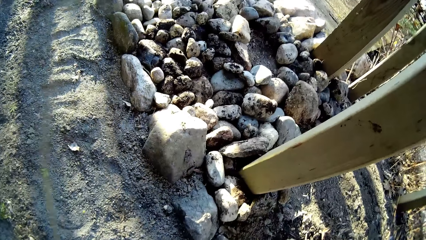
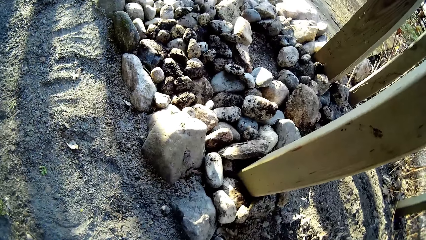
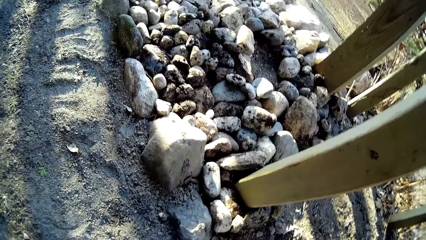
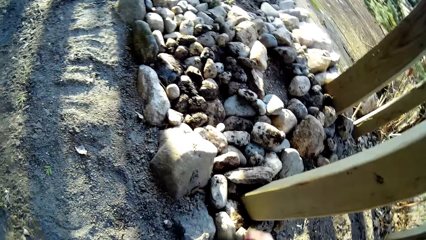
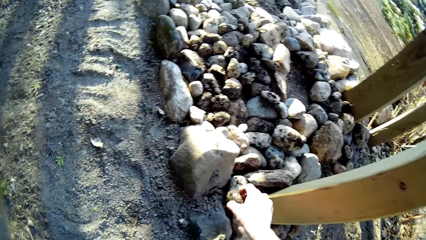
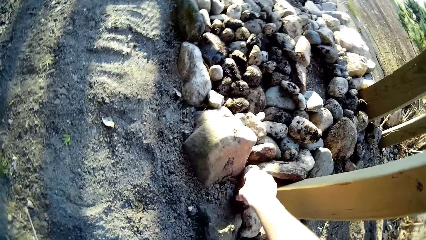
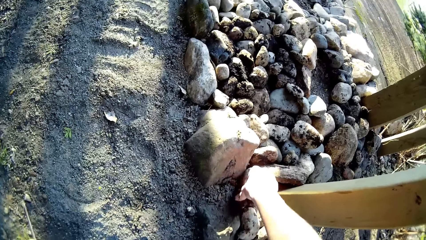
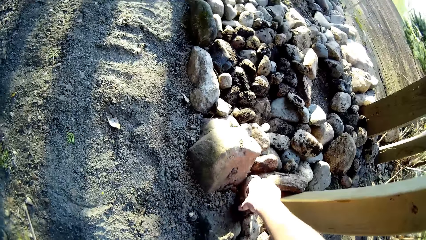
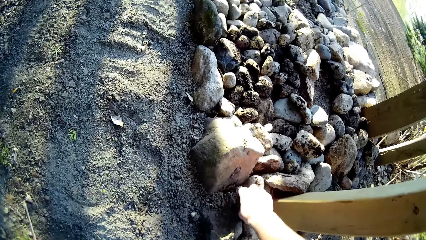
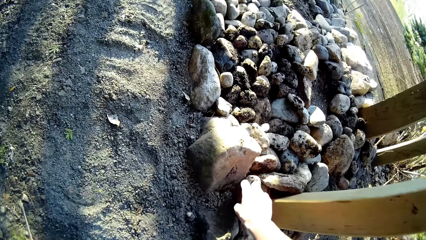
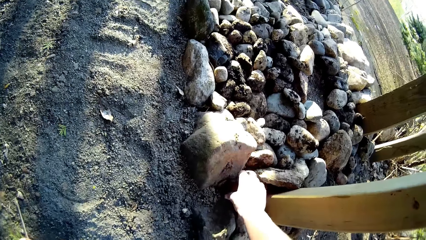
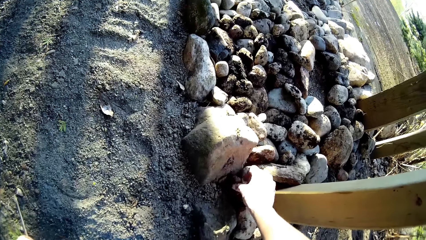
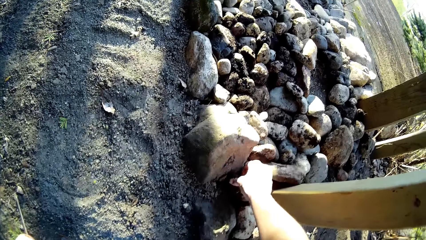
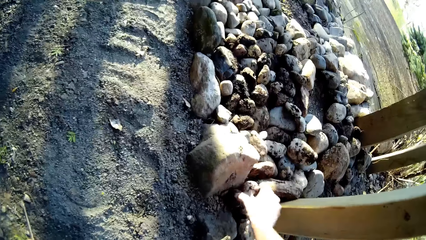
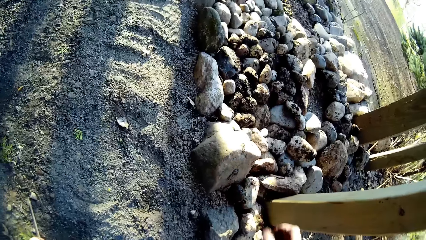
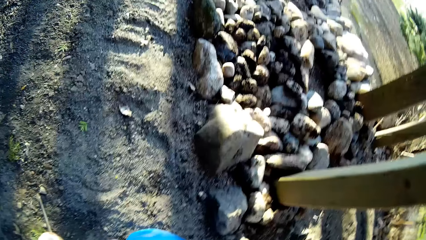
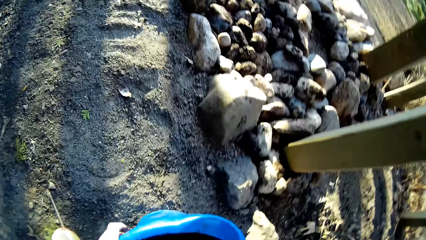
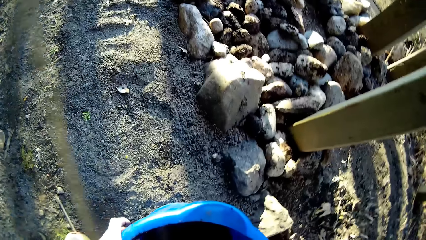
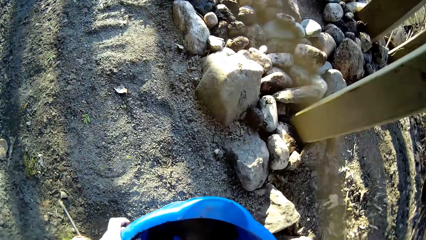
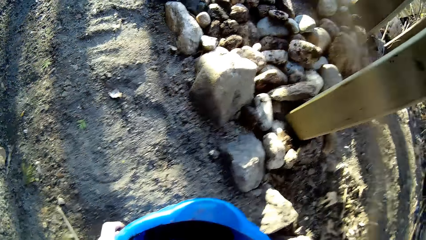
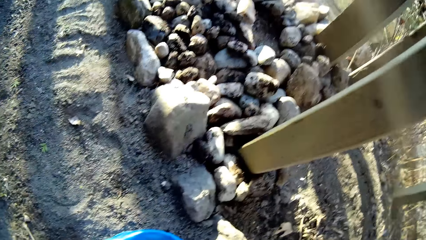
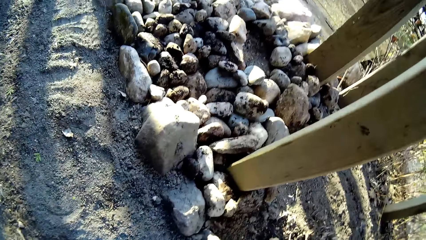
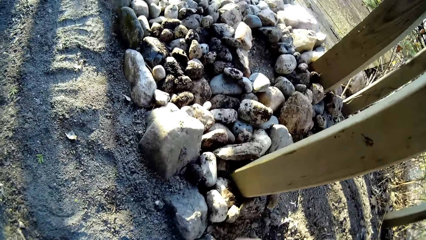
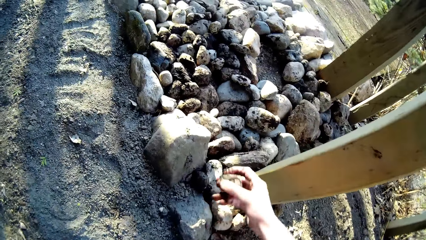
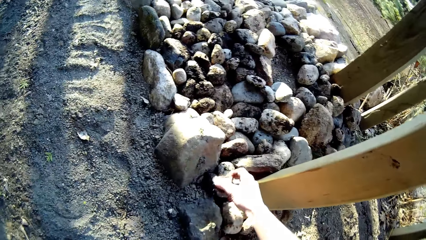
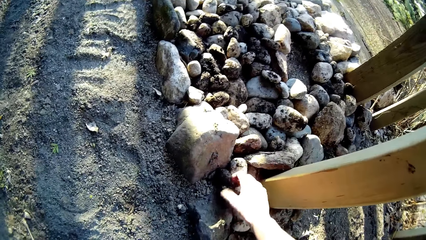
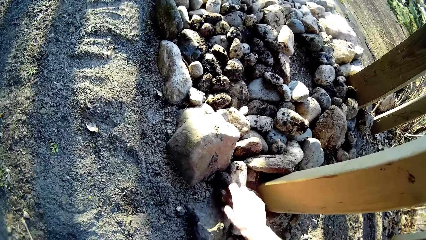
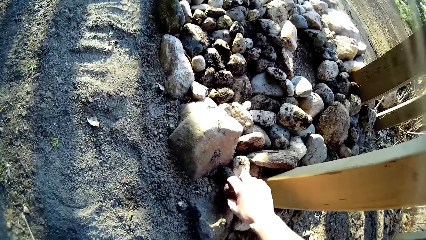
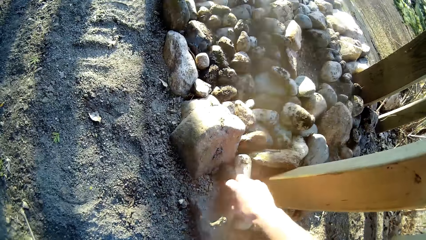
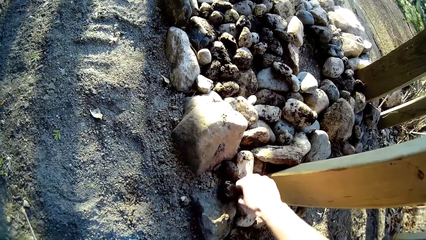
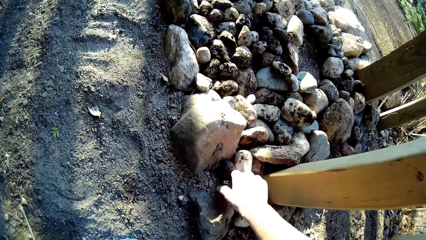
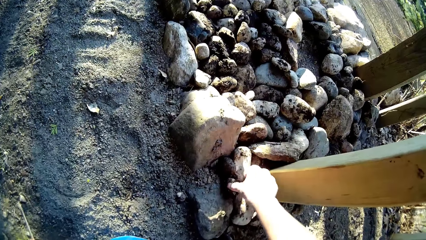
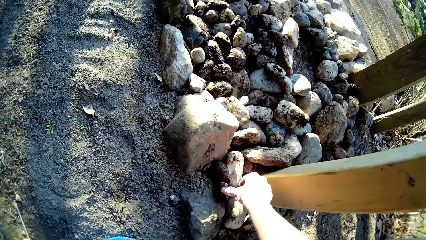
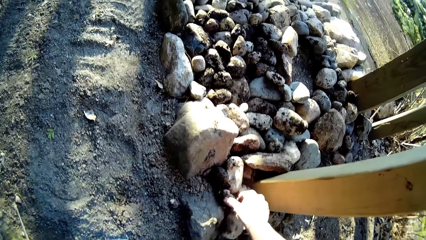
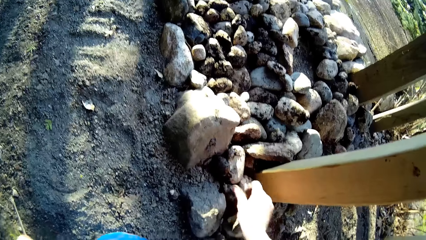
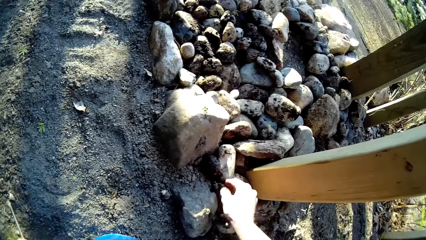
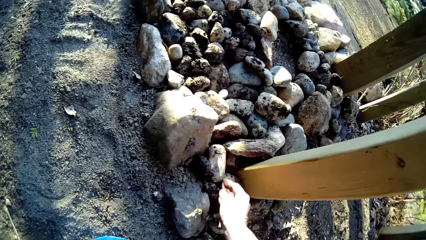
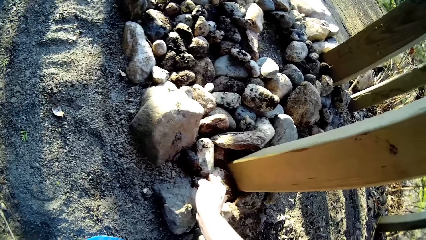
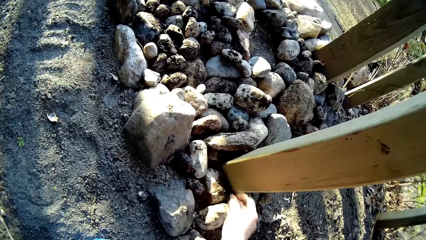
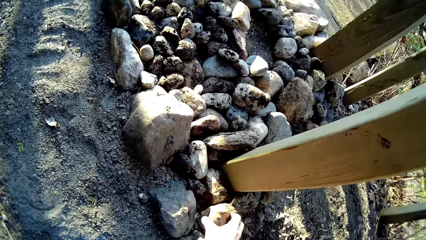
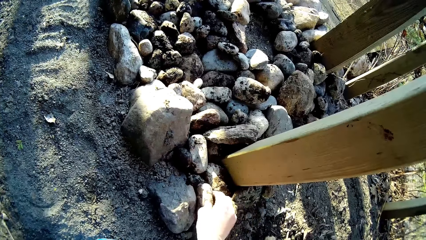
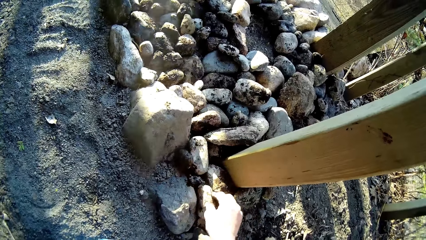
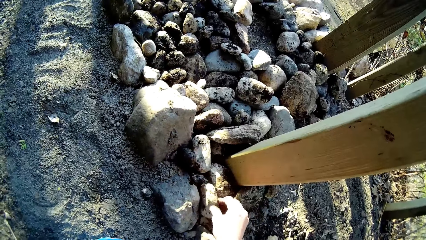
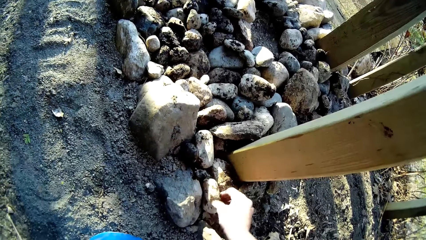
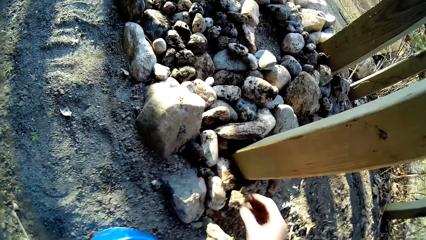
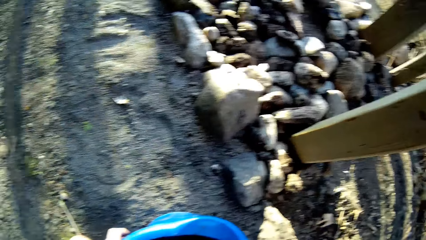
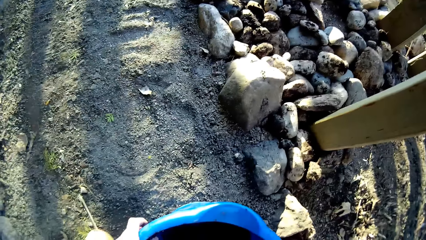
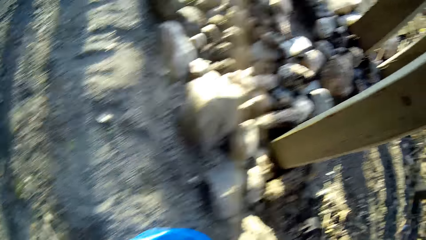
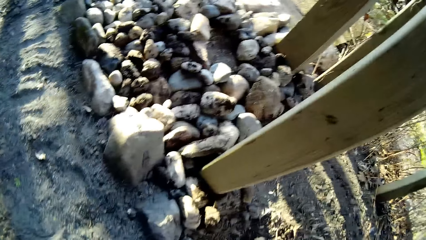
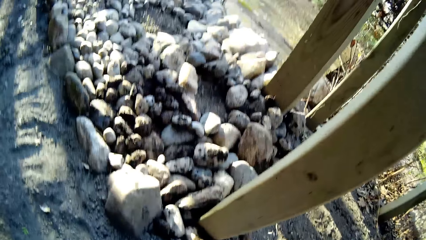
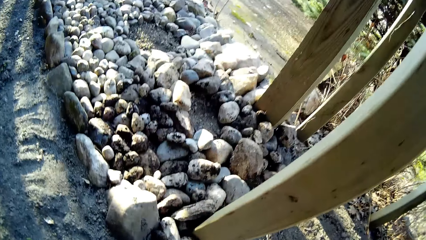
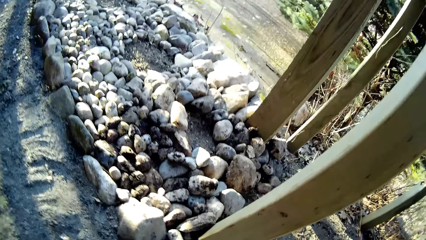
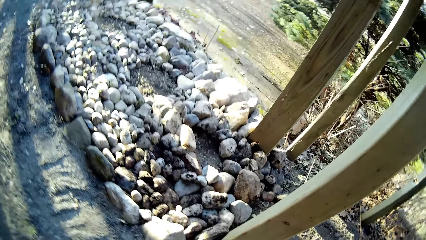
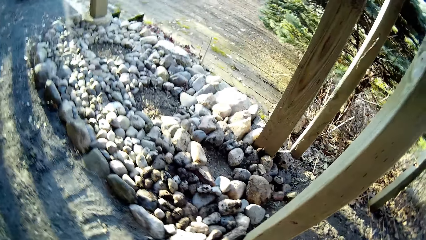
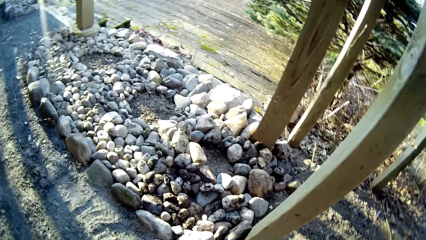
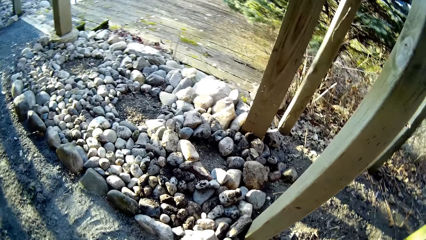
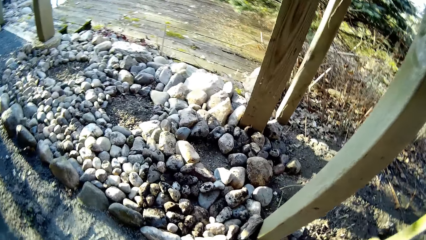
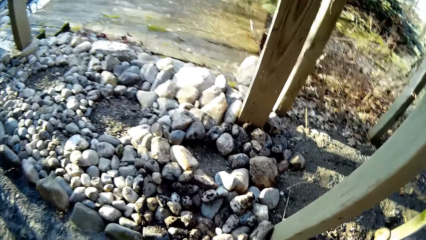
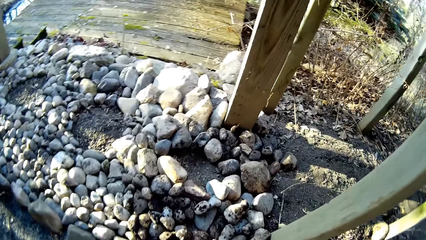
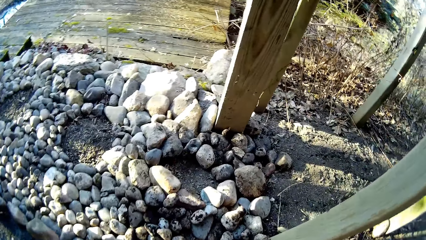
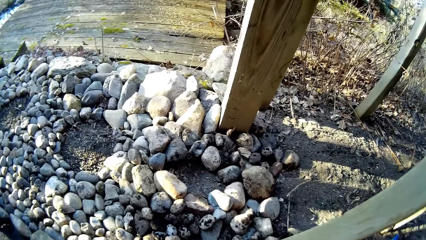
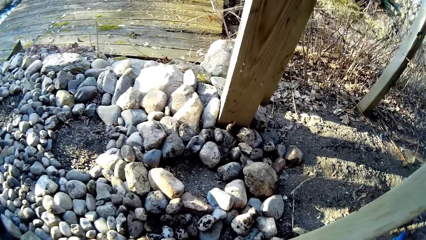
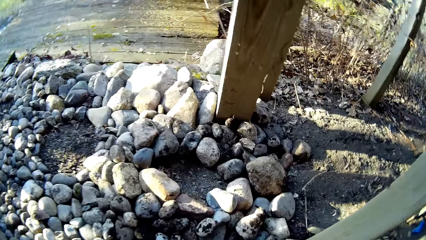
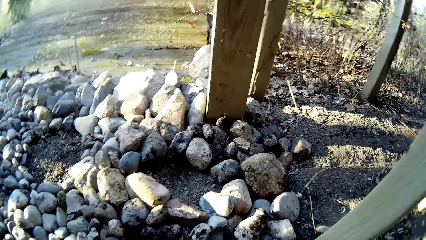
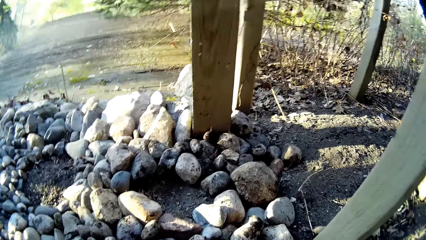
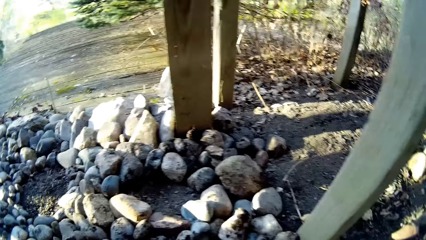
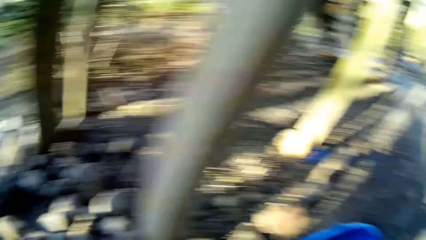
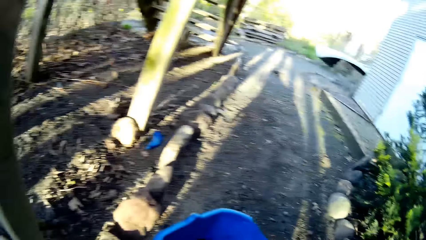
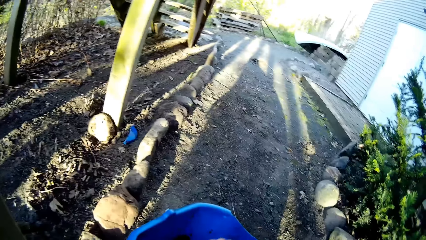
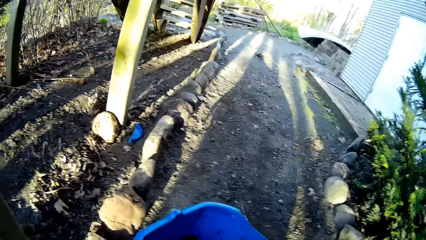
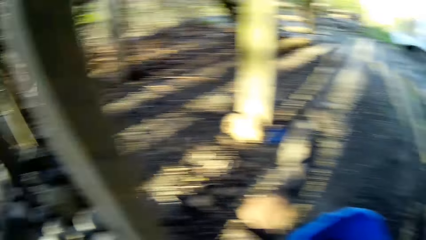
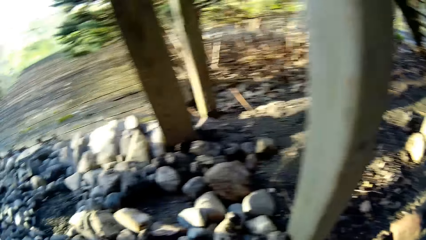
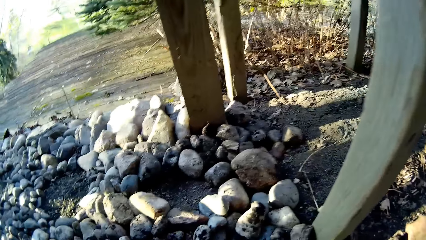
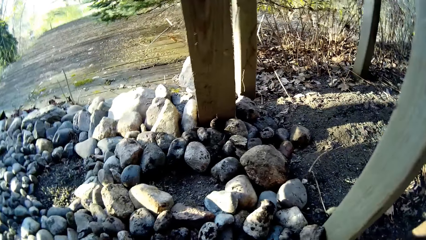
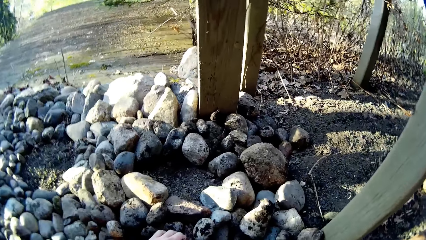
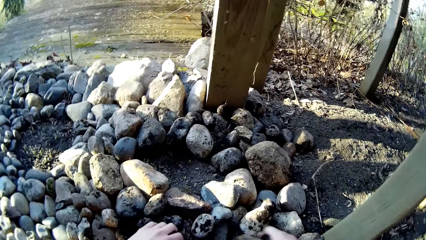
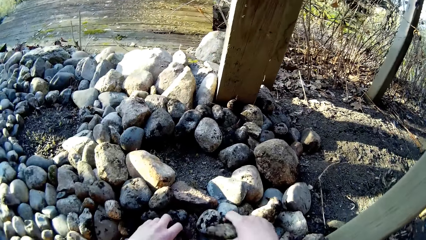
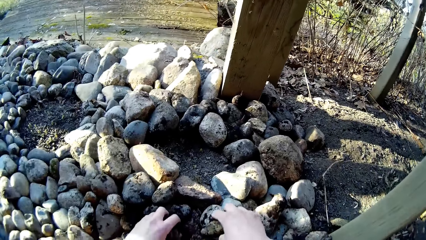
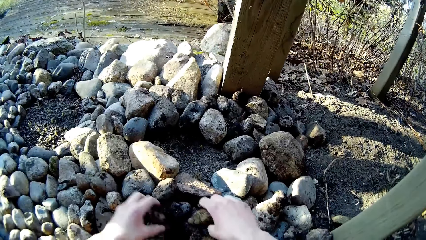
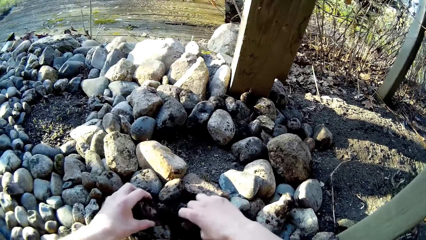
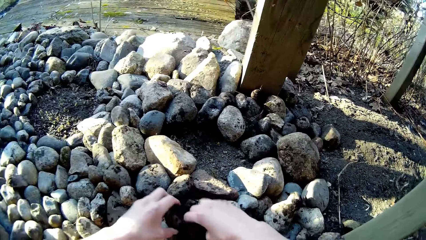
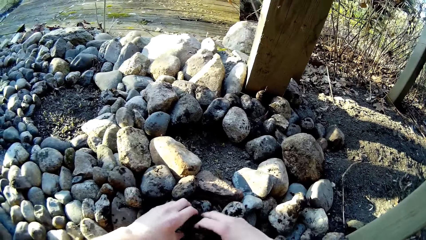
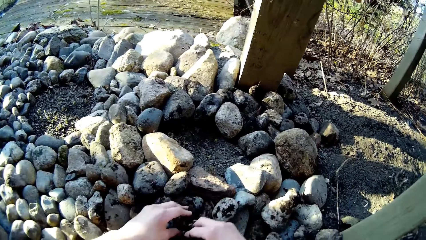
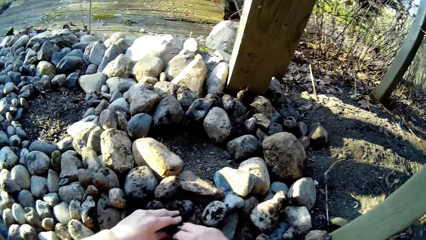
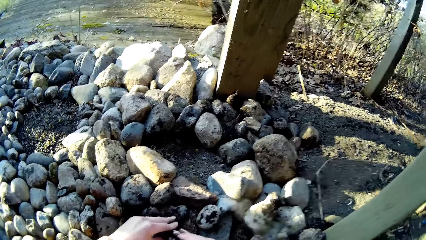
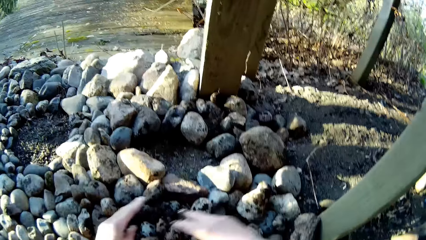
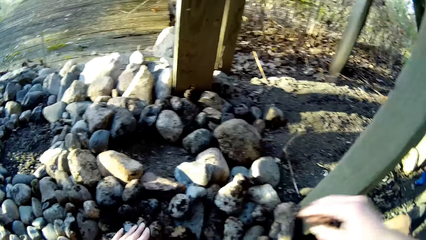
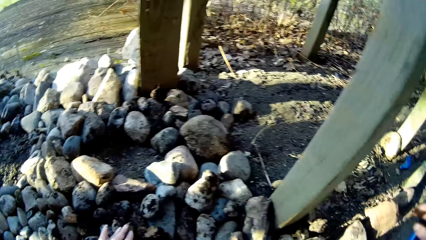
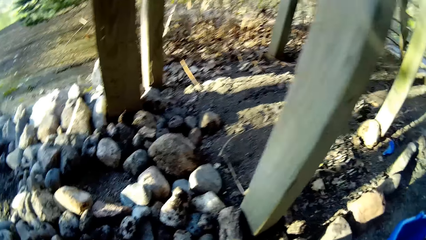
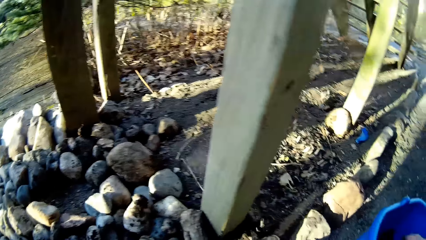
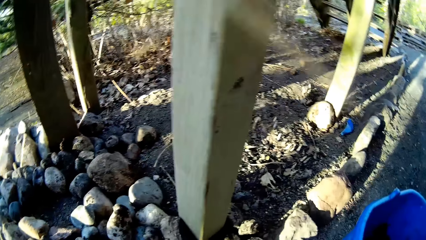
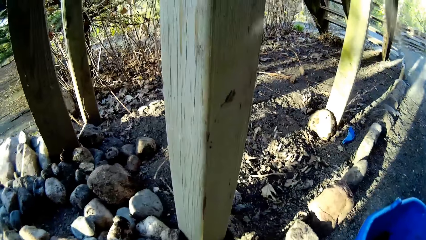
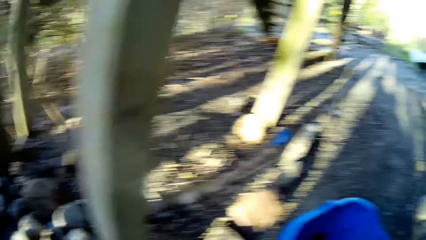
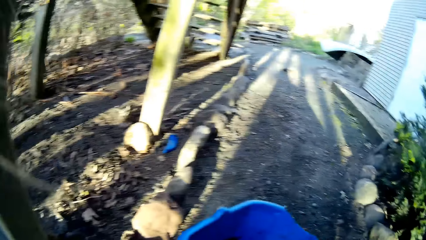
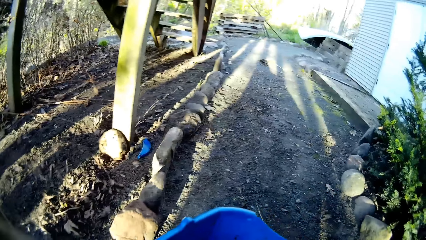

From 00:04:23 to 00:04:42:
The camera wearer arranges the stones with her right hand. She arranges the stones on the ground with both her hands.
